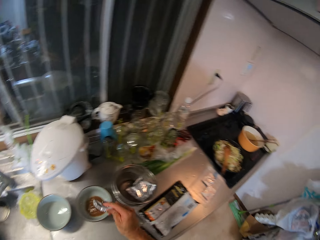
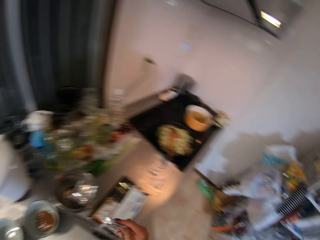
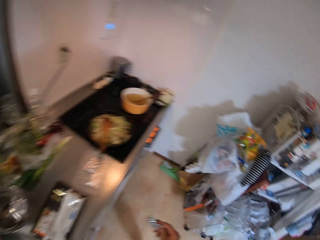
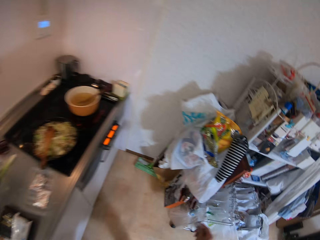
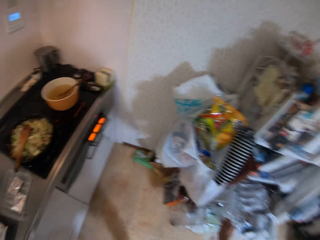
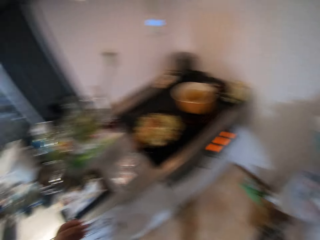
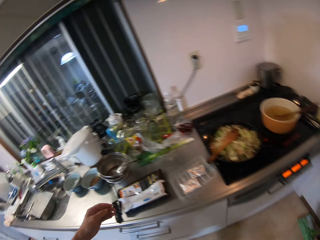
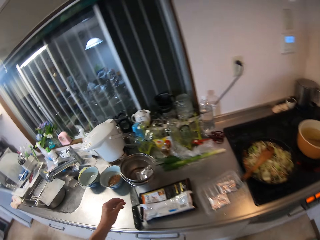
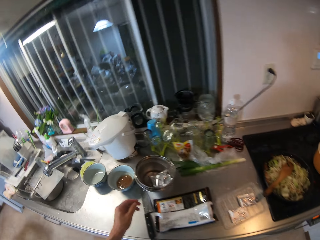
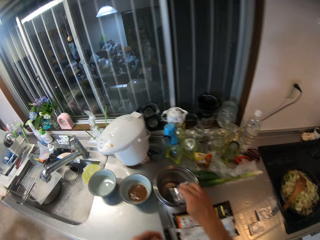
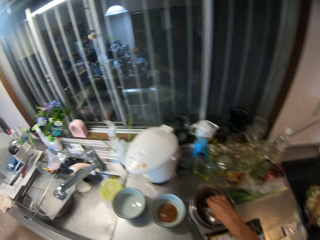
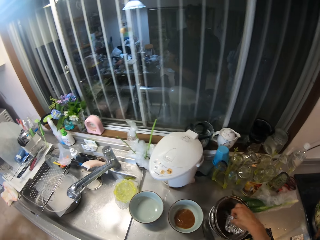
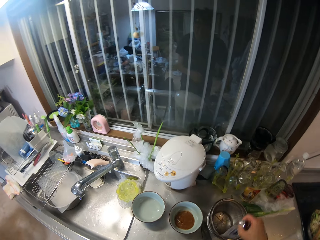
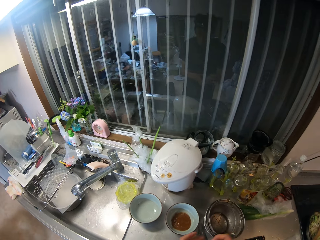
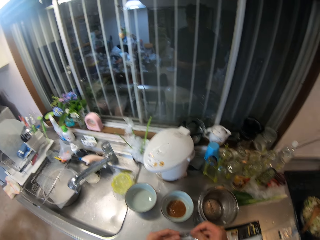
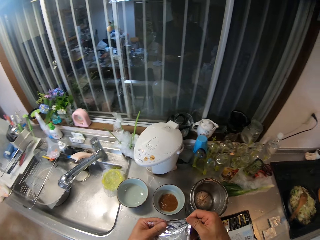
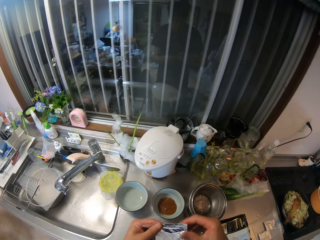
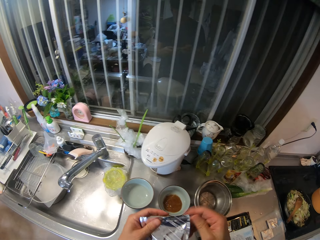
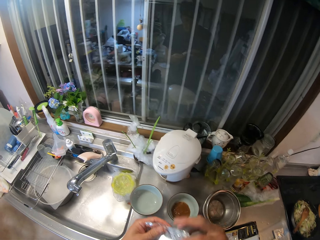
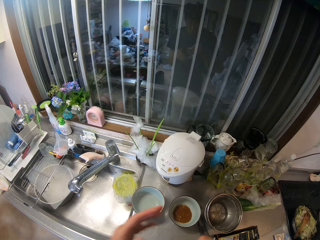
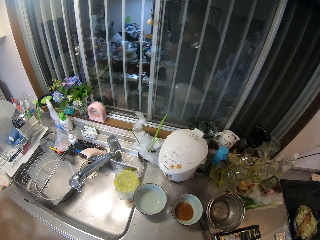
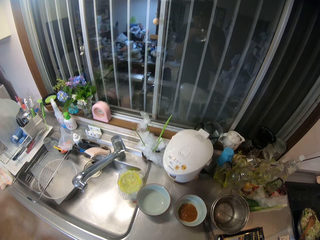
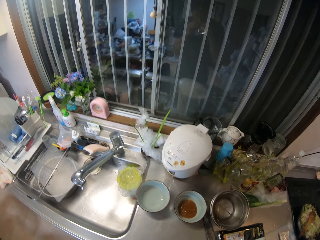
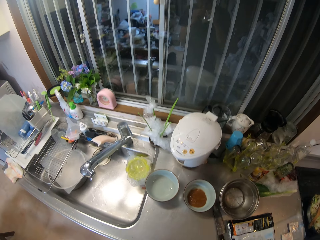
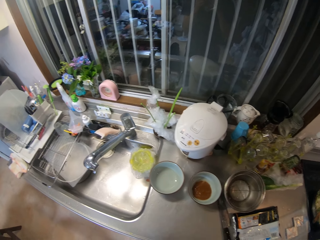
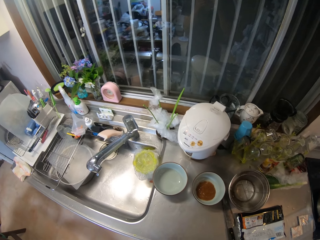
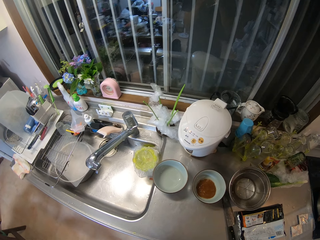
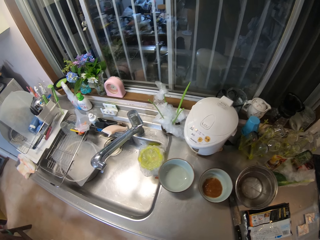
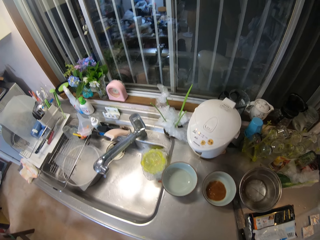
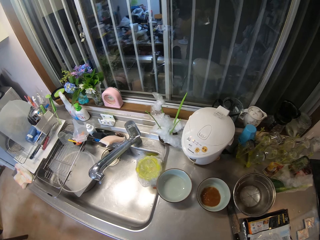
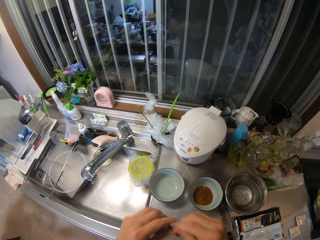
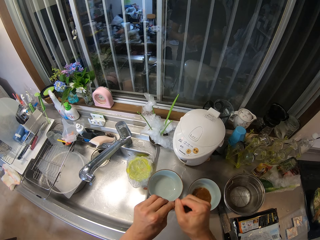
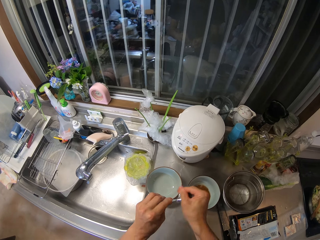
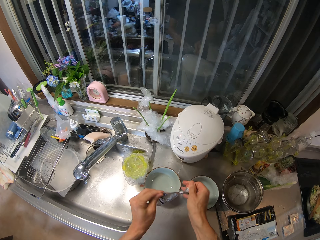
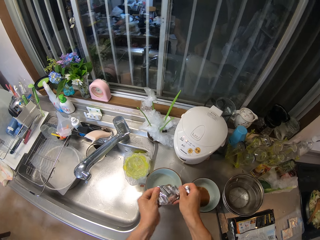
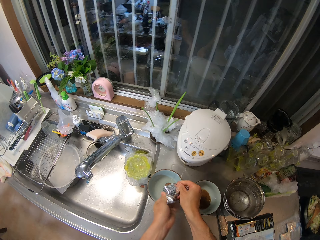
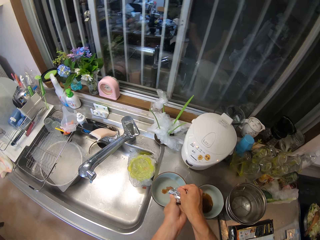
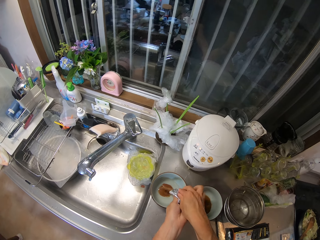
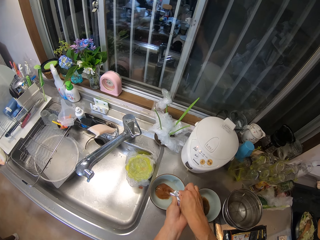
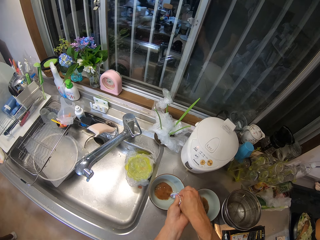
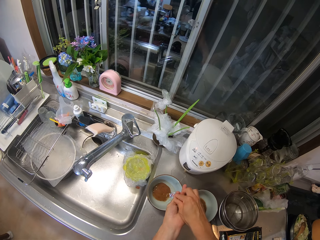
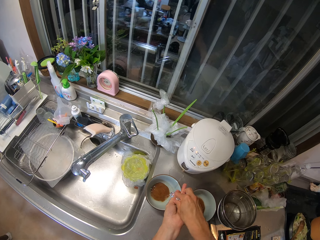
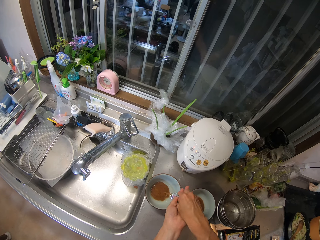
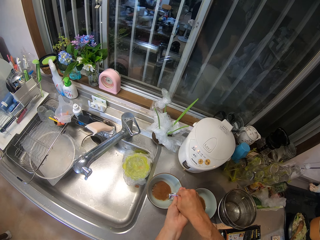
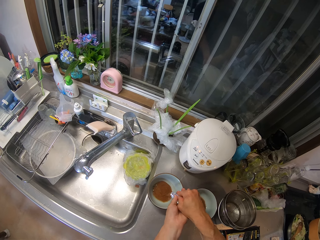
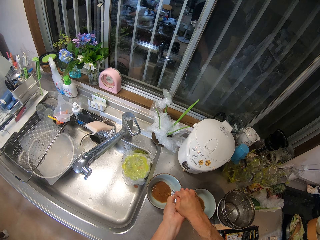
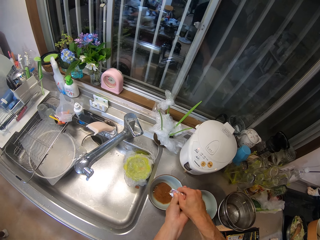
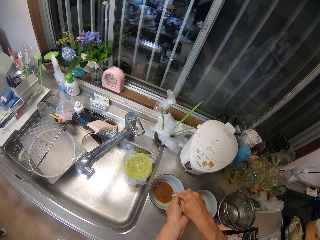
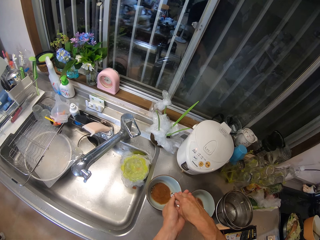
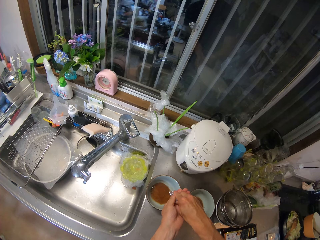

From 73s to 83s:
The camera wearer drops the empty sachet into a waste bin. She picks up the second sachet of spices from the stainless sieve with her right hand. She opens the sachet of spices with her hands. She pours the liquid substance from the sachet into the second bowl.

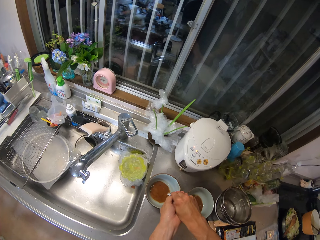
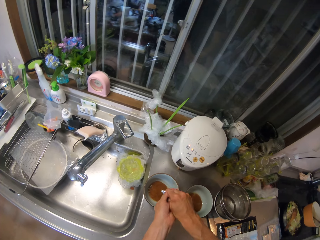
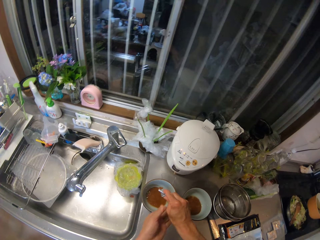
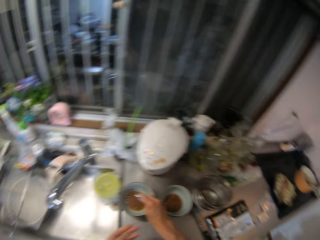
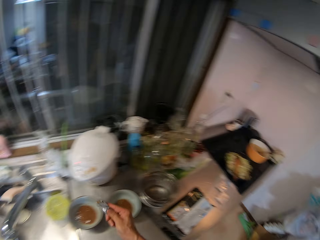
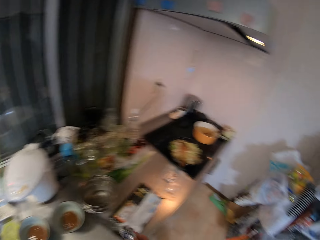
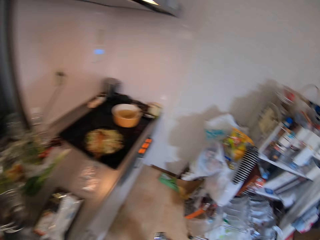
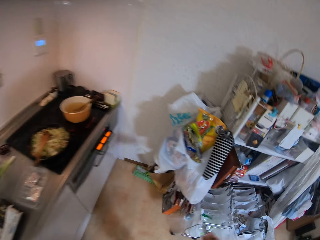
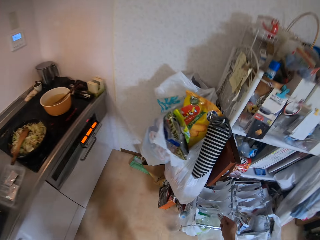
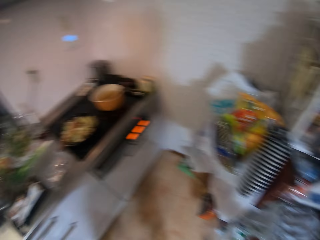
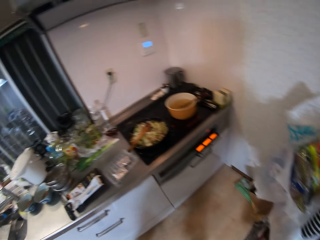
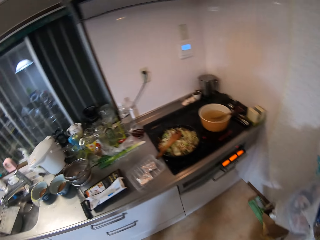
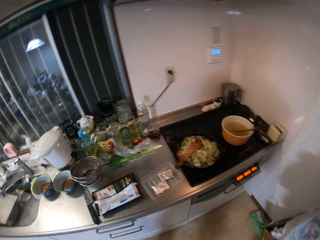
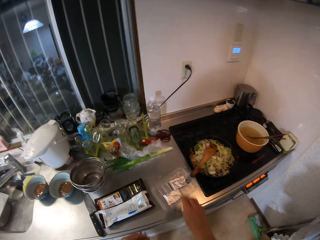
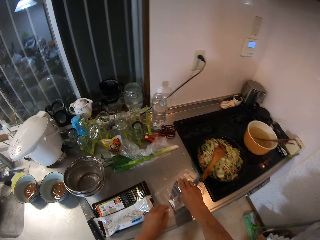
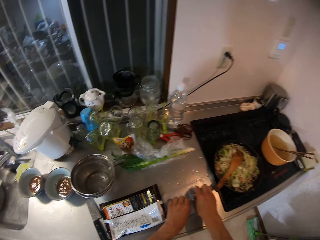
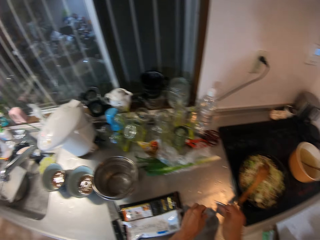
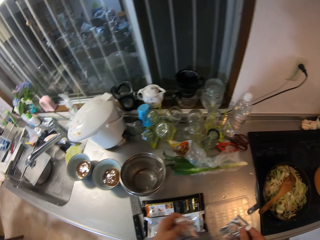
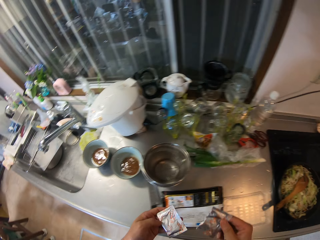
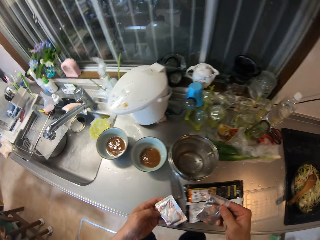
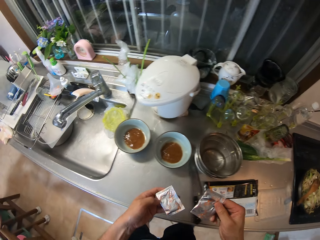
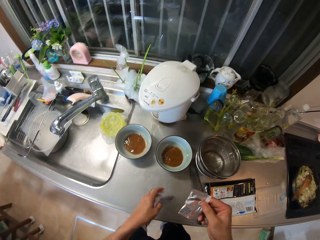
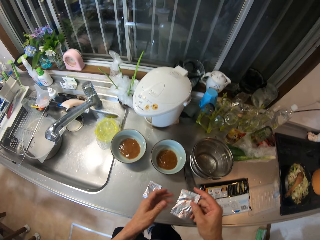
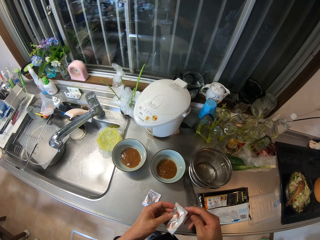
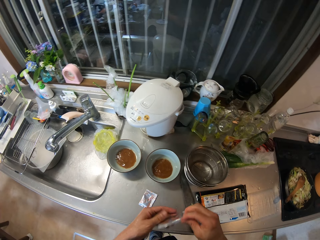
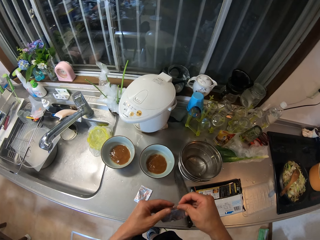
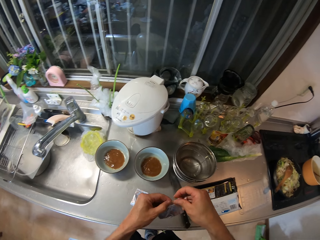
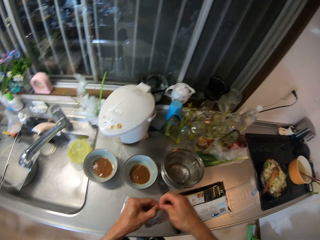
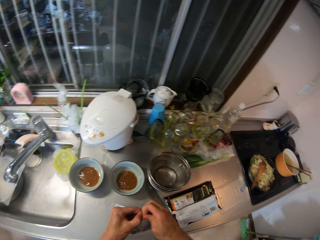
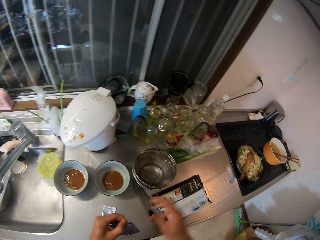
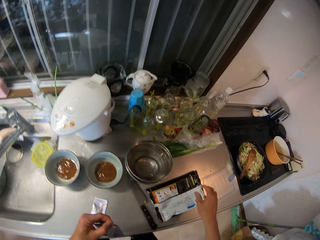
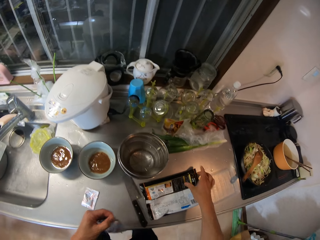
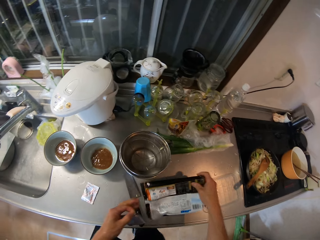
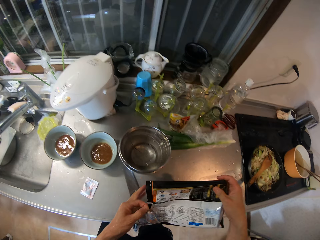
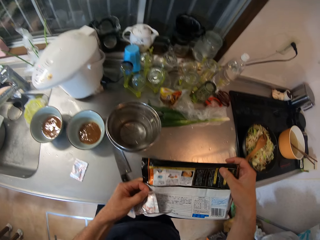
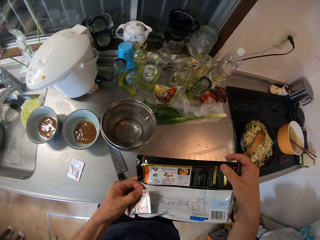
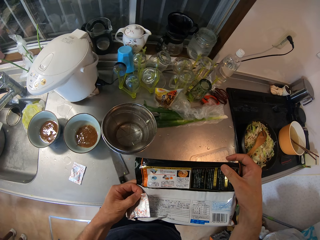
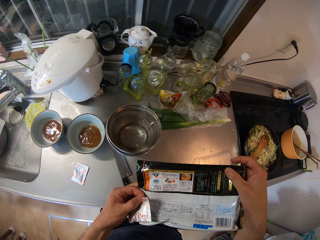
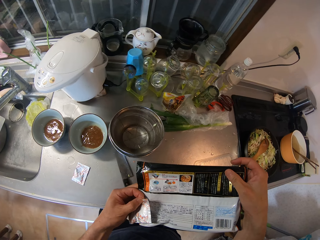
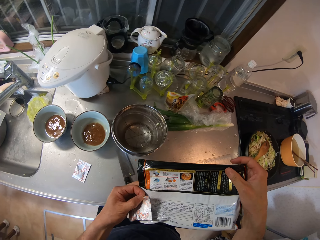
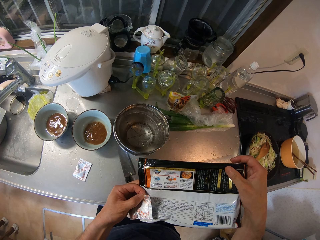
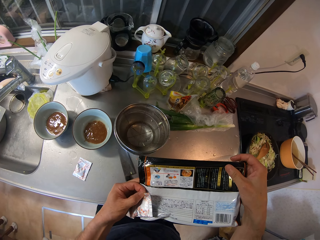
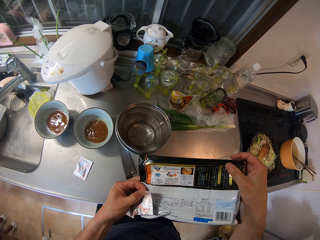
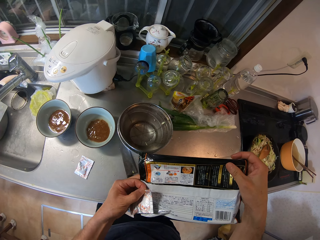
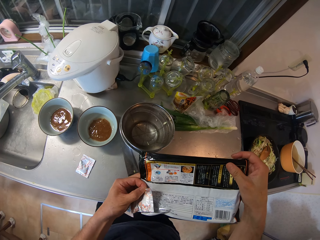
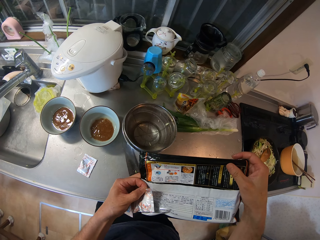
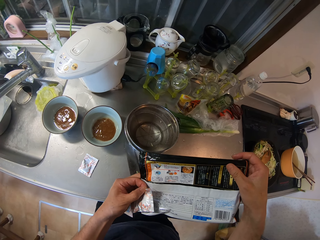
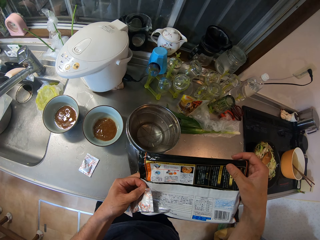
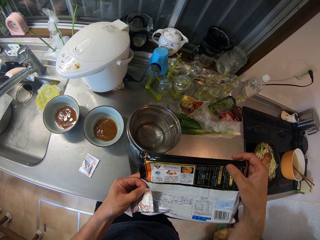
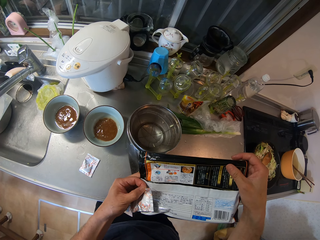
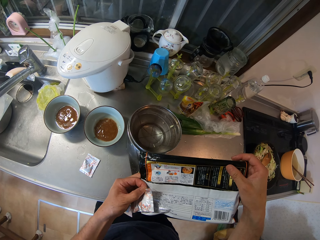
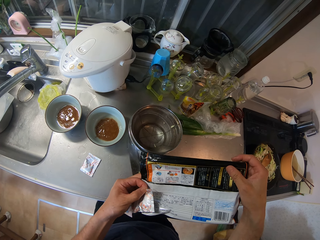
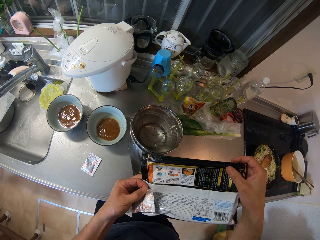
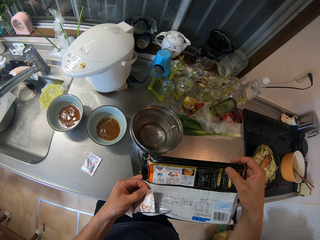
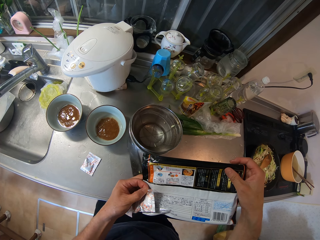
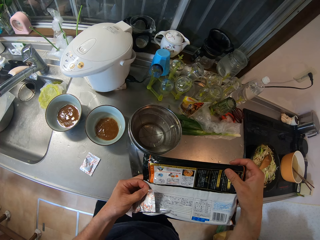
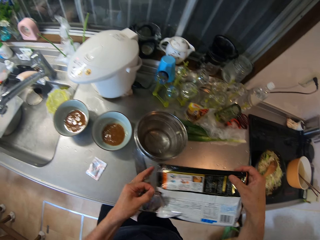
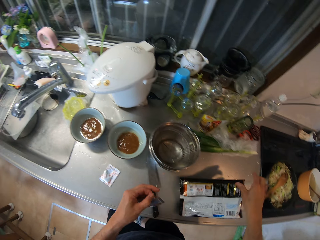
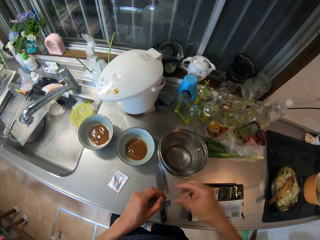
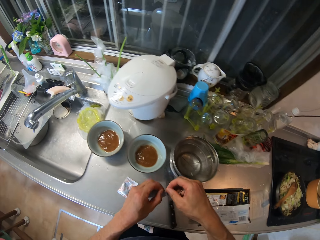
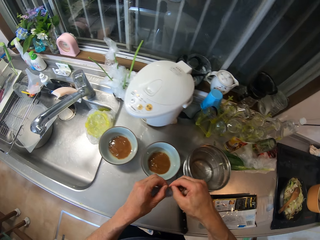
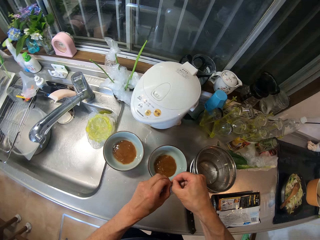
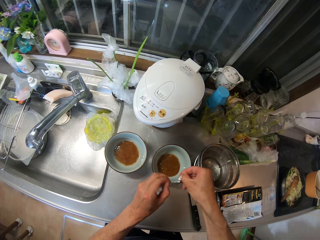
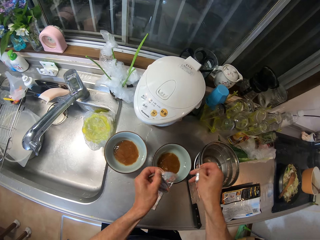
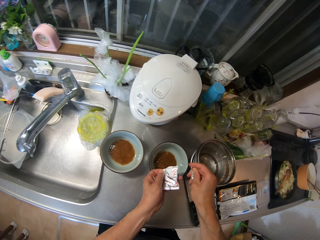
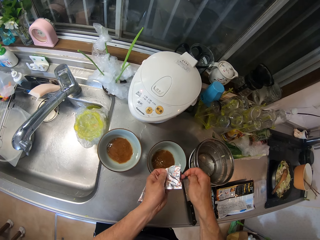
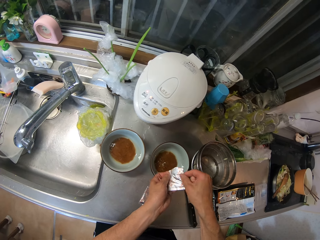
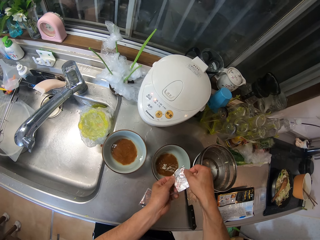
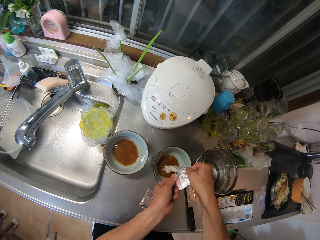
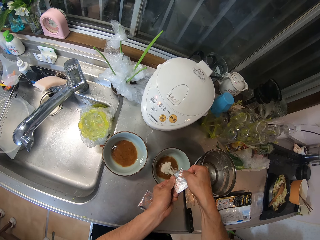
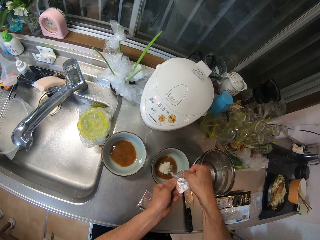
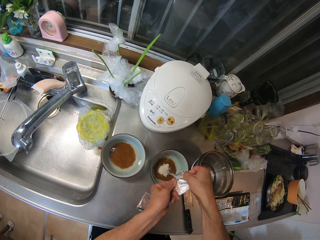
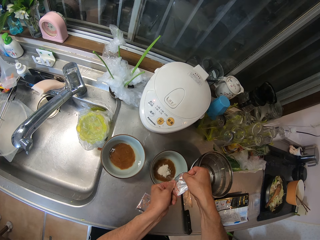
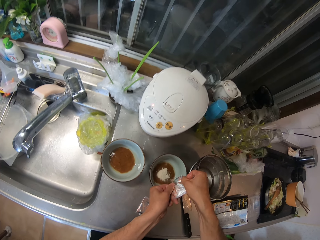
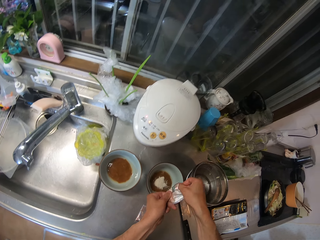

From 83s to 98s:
The camera wearer drops the empty sachet into the waste bin. She picks up the sachet. She picks up the sachet of spices in the noodles from the slab. She puts one sachet down. She opens the sachet of spice with her two hands. She picks up the noodles paper. She goes through the empty pack of noodles. She reads the cooking instructions. She drops the empty pack of noodles on the slab. She opens the sachet of spice with her two hands. She pours the spice into the first bowl on the slab.
